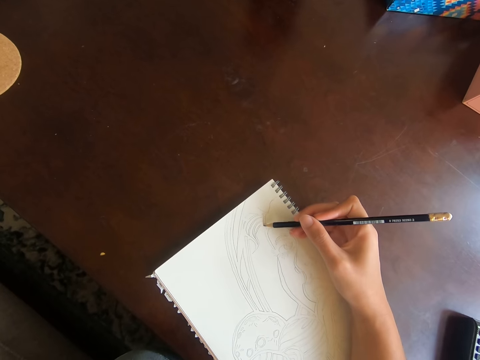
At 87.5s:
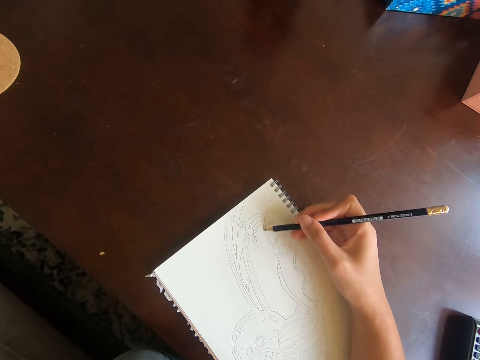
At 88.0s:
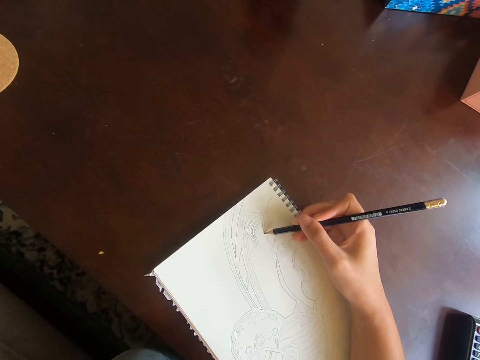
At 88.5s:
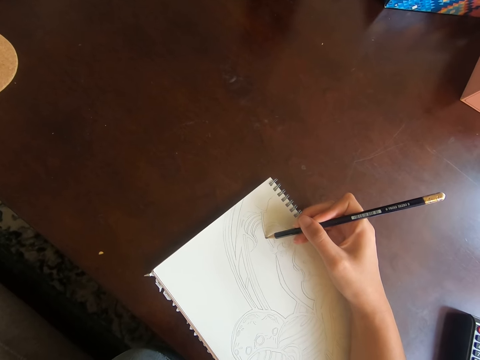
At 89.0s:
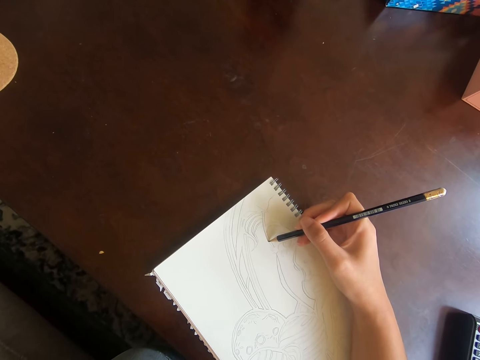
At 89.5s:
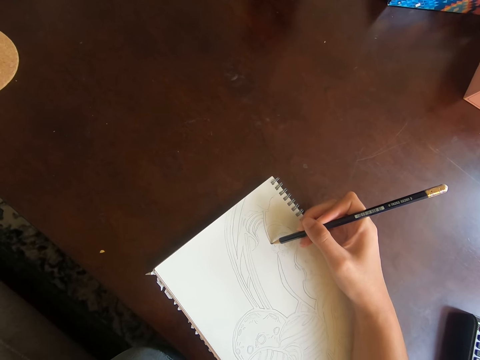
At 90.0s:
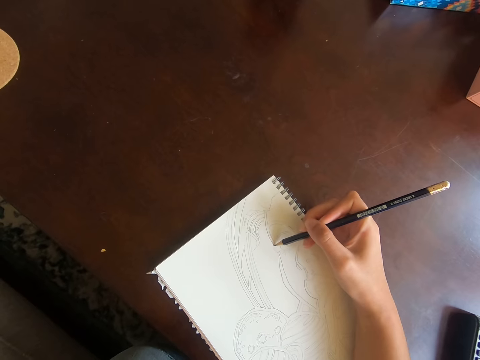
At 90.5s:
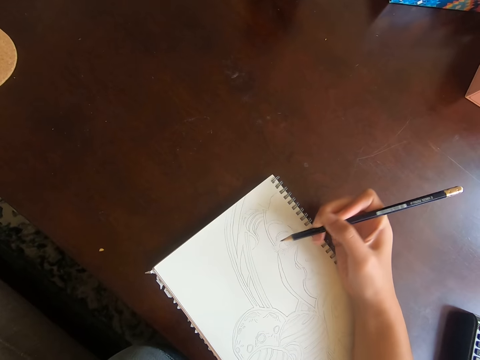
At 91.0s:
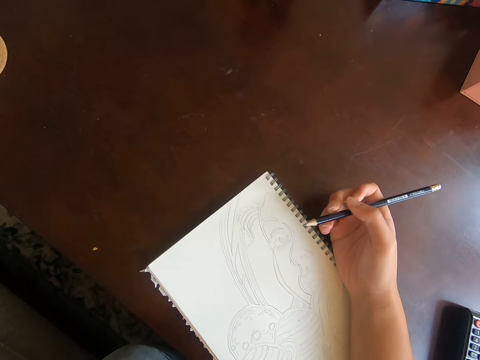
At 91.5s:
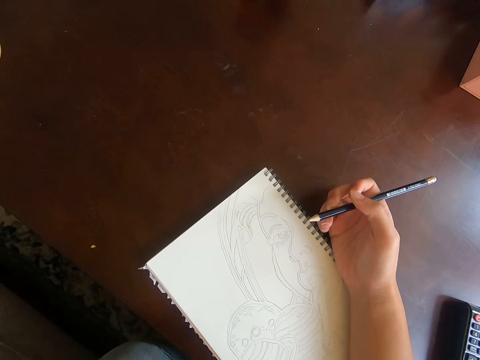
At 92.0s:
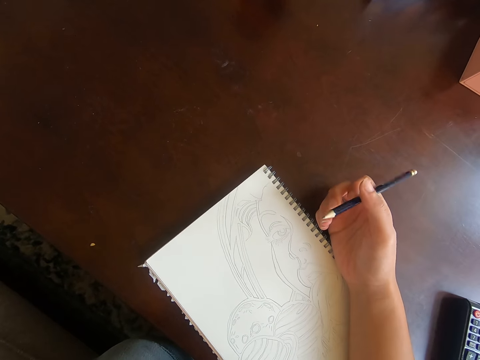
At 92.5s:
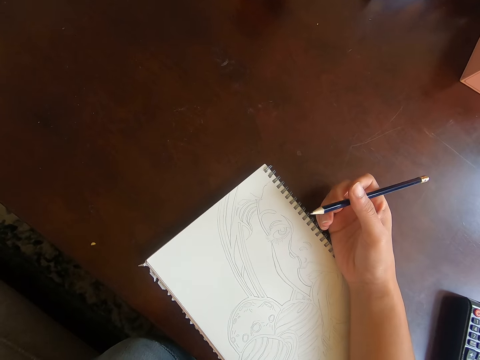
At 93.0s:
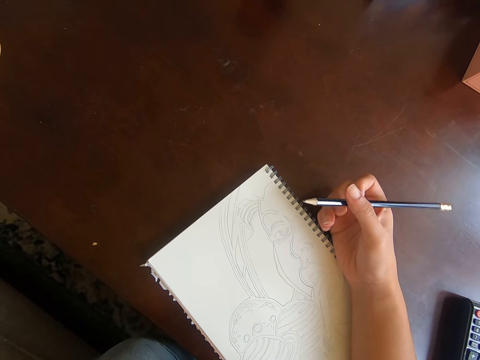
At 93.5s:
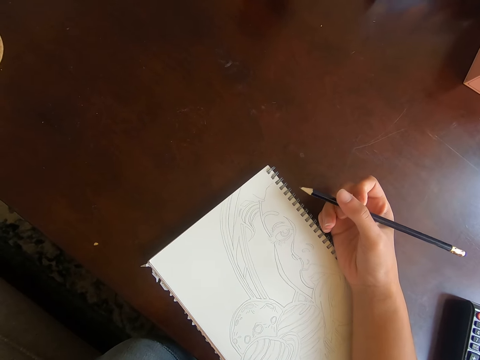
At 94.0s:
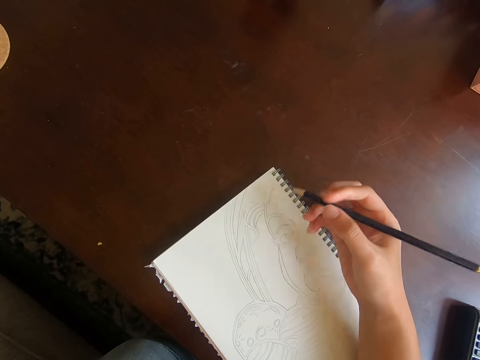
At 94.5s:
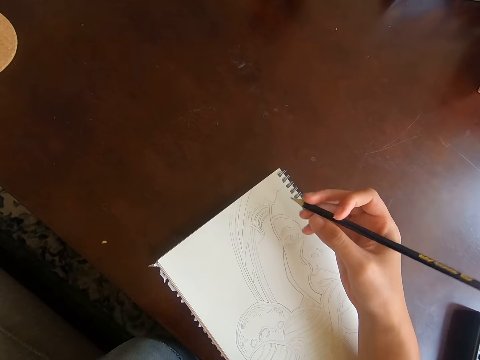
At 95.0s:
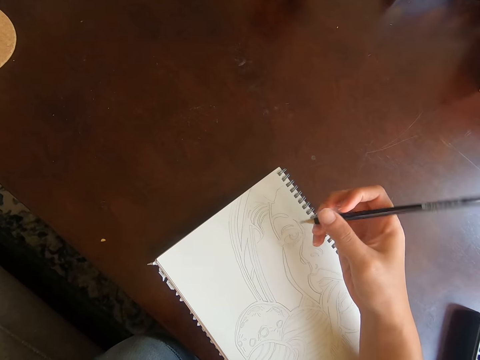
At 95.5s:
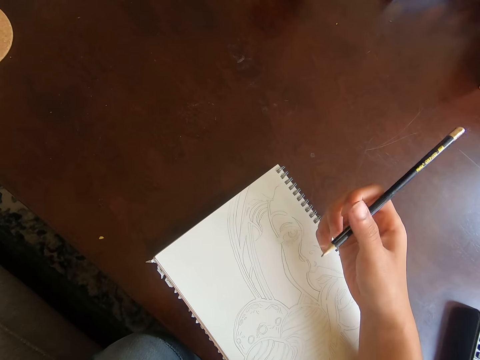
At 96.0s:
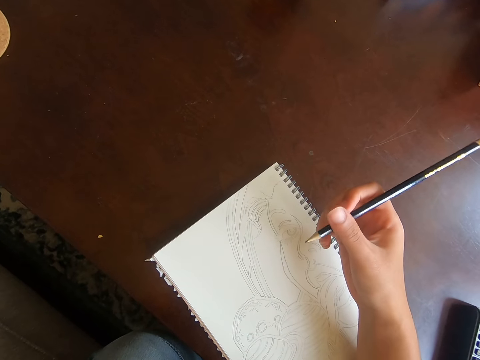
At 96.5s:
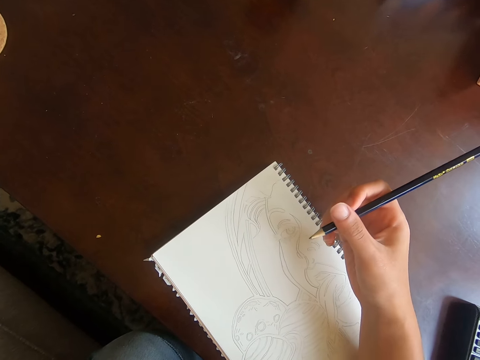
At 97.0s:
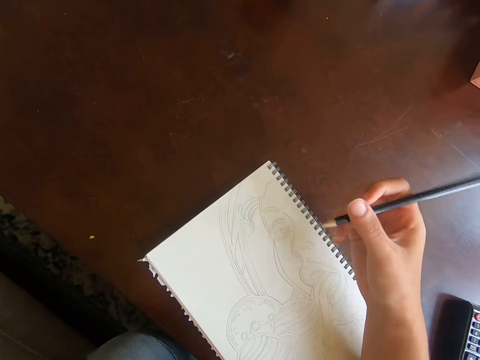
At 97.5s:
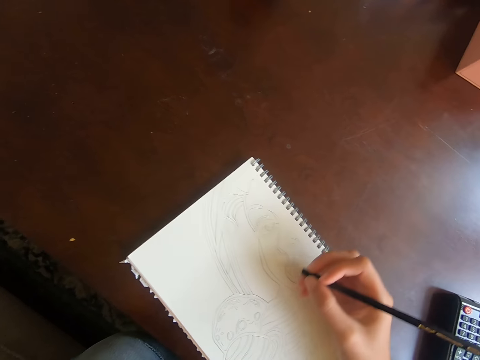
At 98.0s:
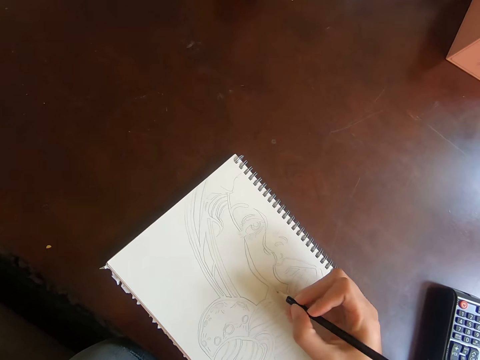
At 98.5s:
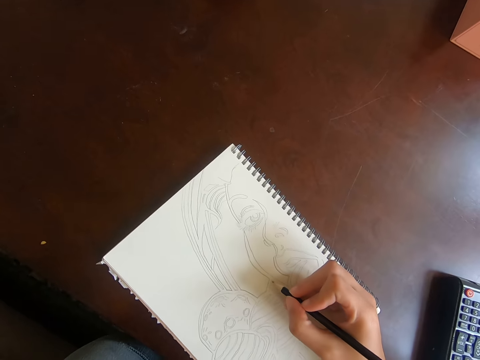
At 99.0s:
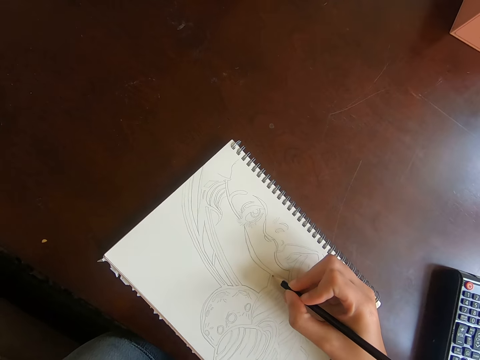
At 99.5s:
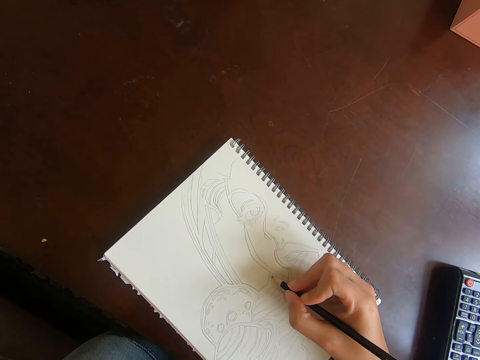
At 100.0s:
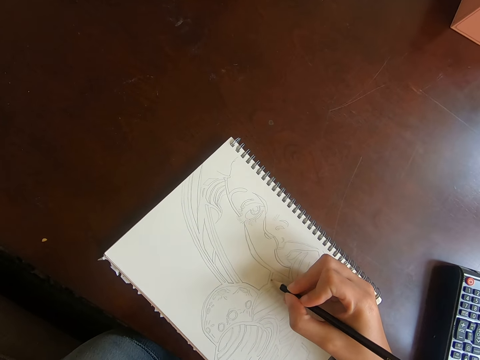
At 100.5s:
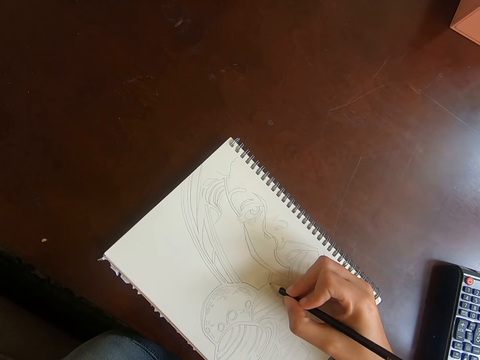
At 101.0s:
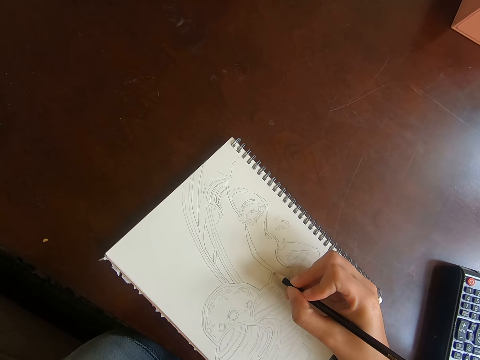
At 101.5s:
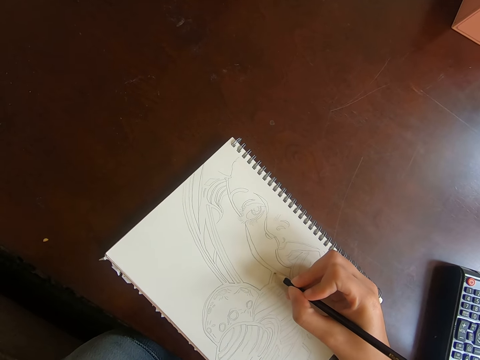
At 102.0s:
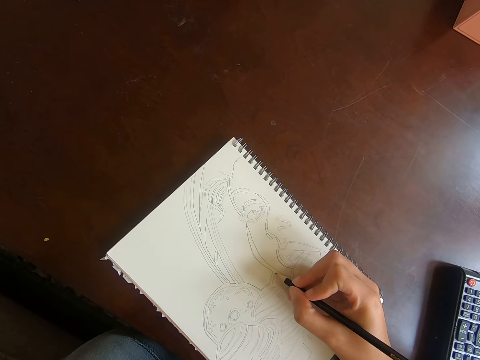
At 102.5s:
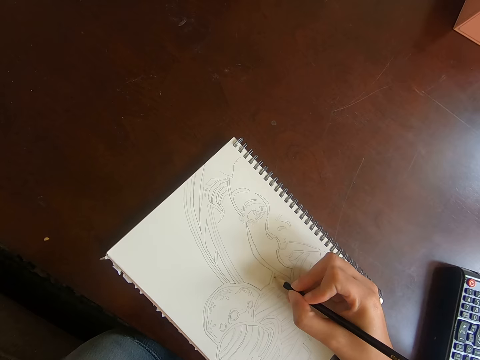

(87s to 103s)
The camera wearer lifts a pencil off a book. They move the pencil in hand. They draw on the book.

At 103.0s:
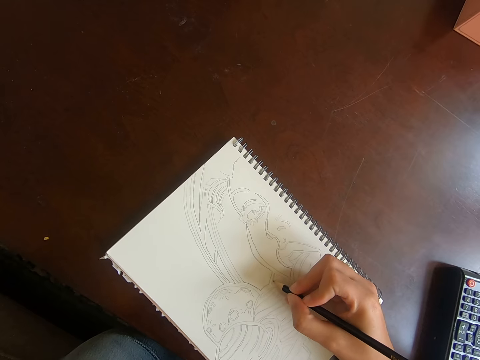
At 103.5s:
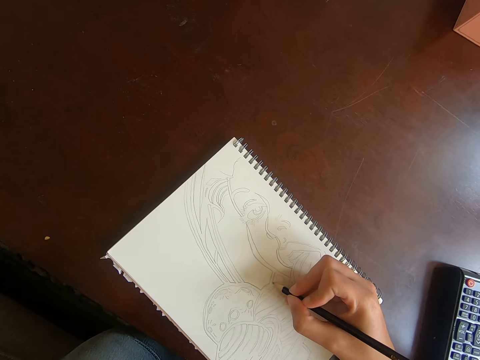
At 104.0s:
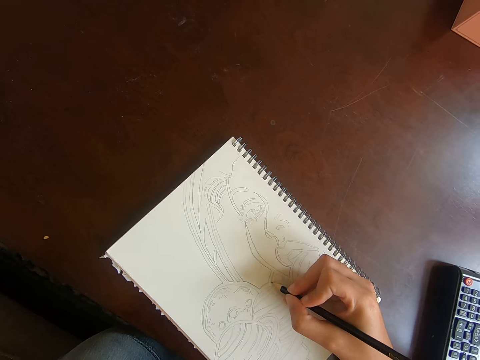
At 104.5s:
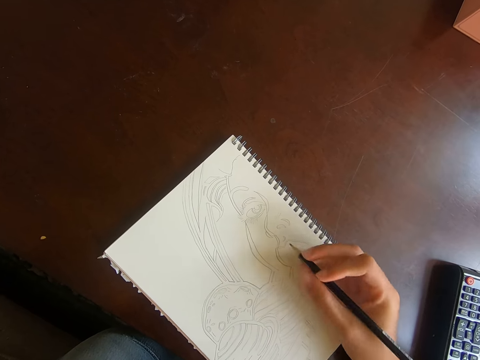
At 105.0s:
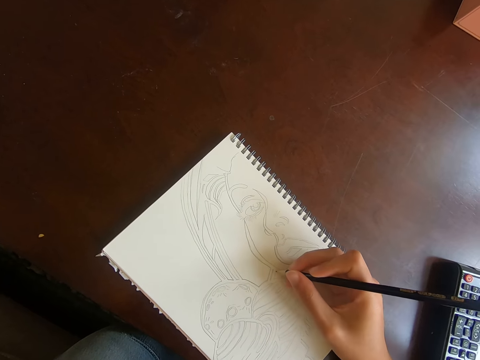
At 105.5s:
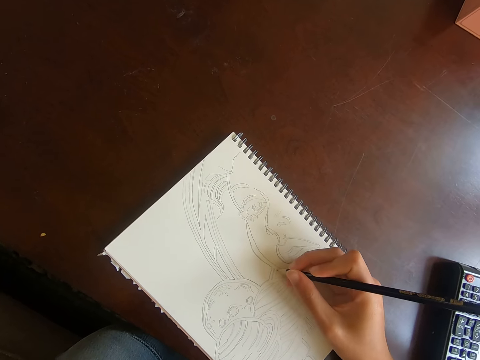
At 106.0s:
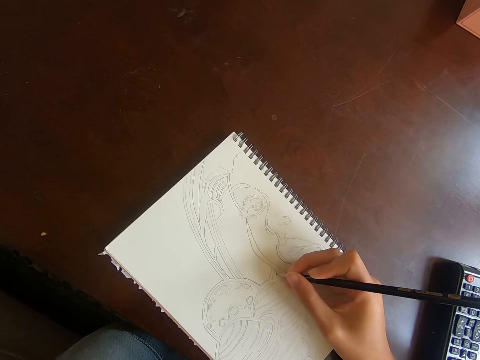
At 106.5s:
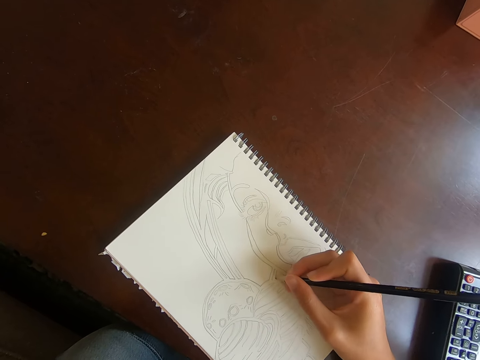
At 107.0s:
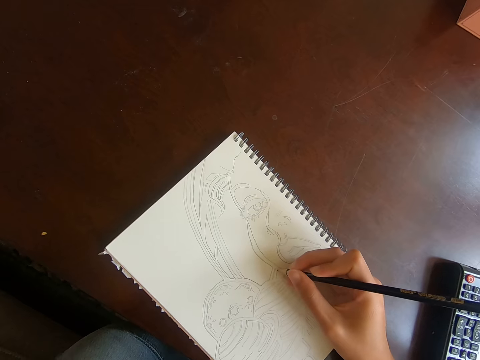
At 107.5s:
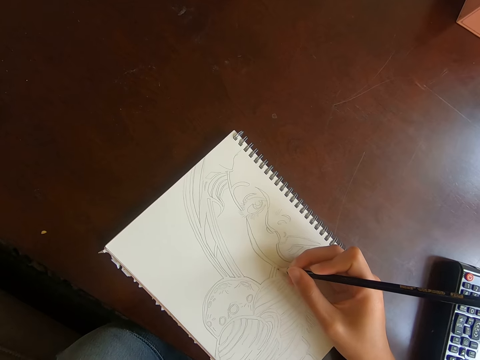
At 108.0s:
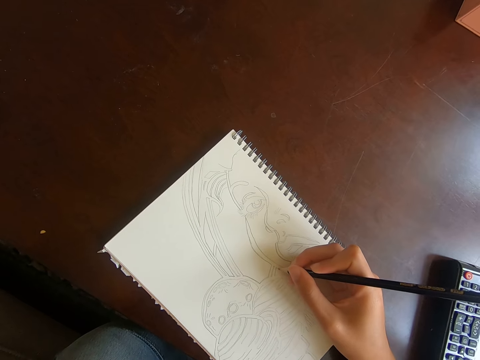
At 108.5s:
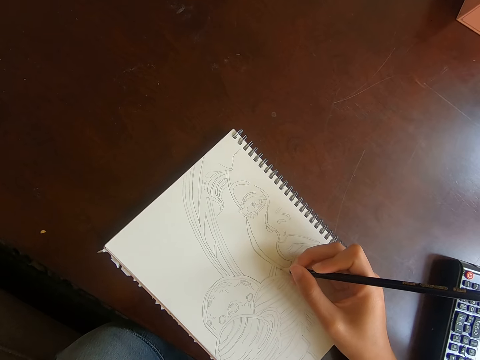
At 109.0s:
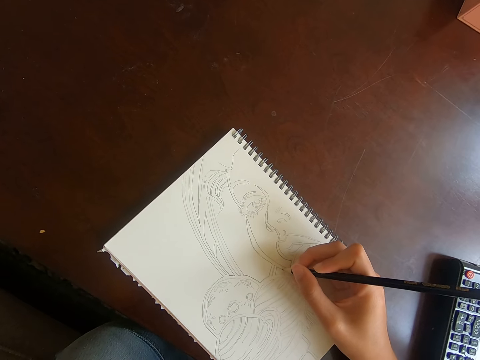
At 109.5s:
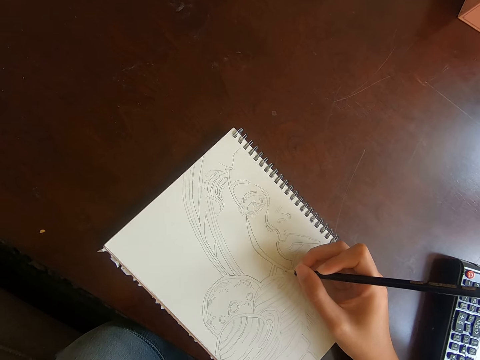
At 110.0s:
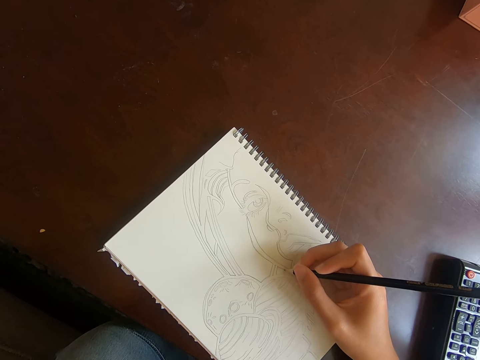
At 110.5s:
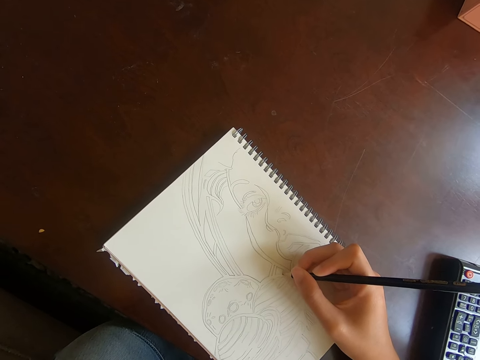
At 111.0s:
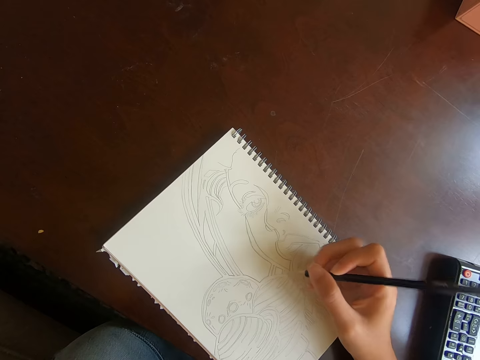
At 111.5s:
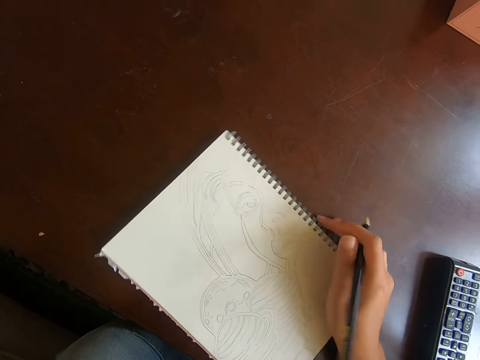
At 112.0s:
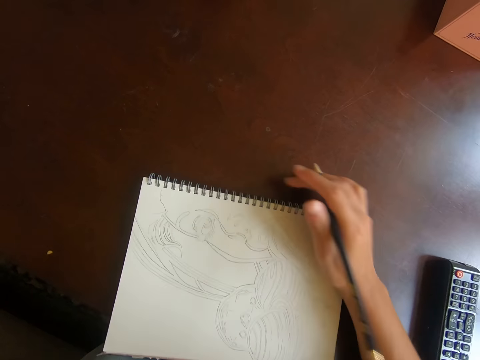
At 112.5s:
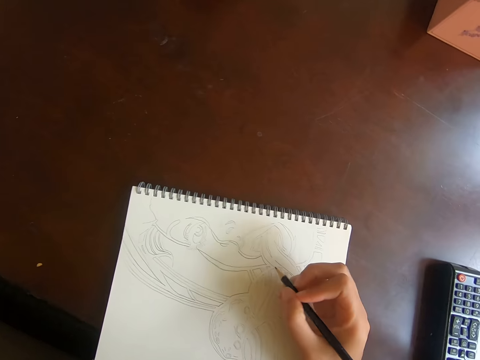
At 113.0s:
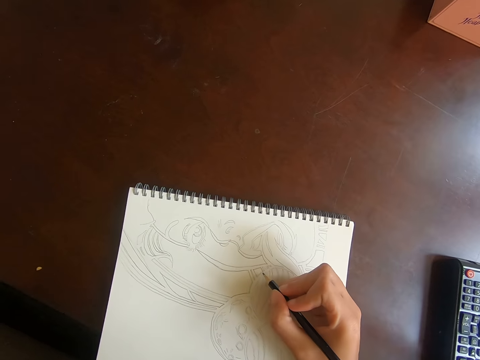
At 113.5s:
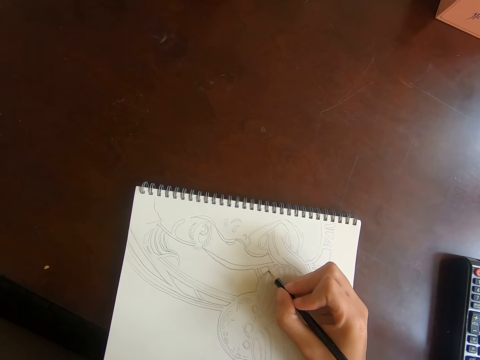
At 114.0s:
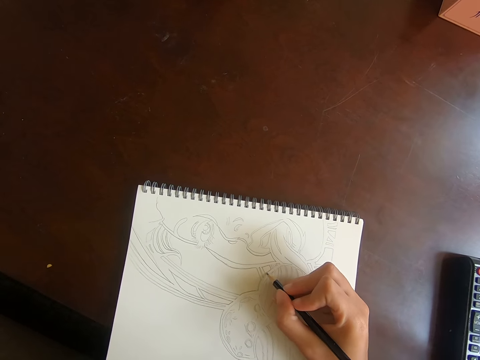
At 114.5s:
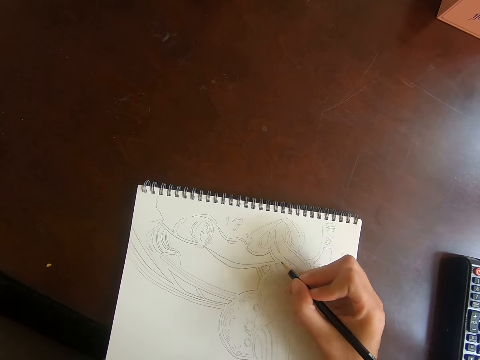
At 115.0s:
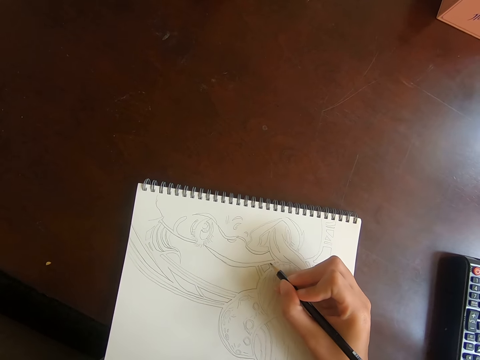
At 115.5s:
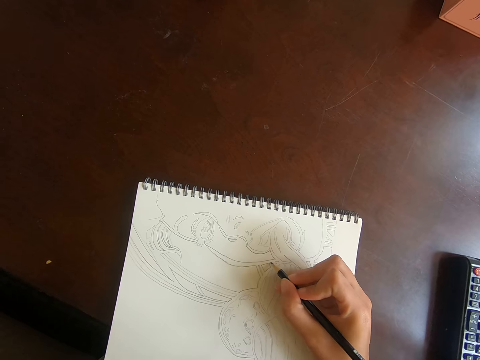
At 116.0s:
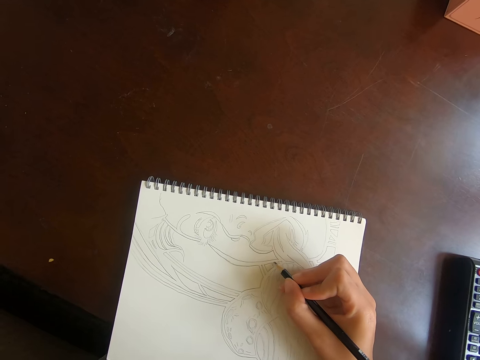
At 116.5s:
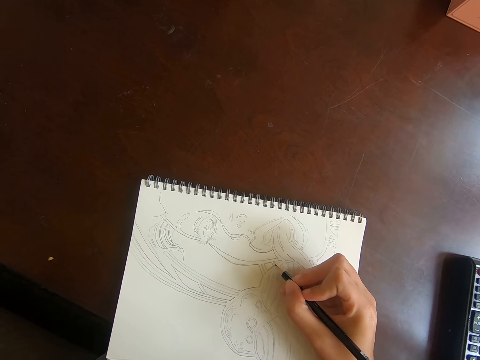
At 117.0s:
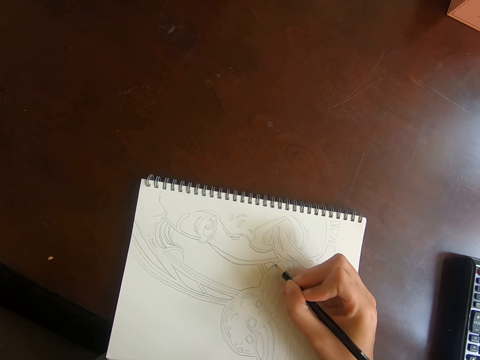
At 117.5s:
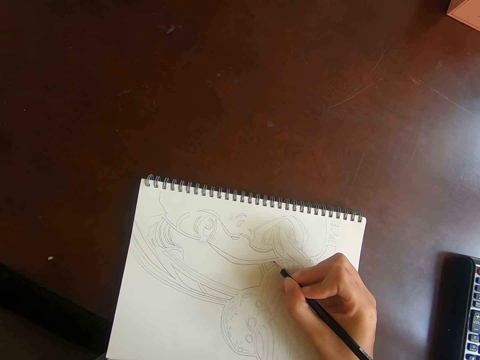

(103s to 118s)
The camera wearer rotates a book on the table. They draw on the book.
